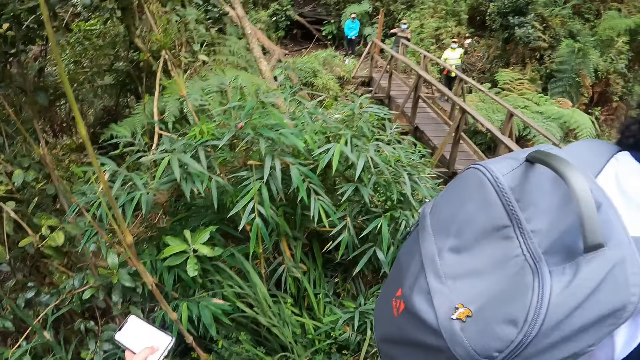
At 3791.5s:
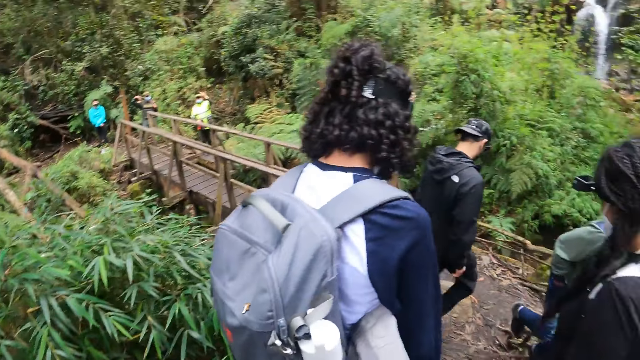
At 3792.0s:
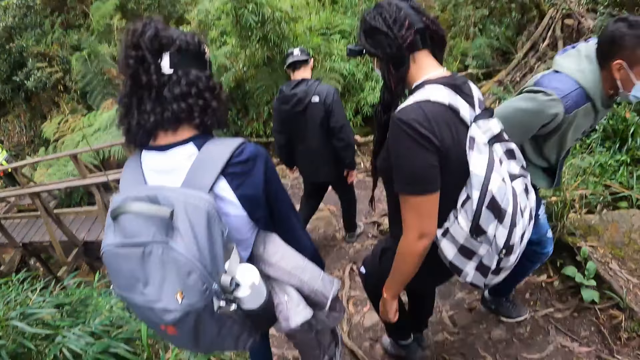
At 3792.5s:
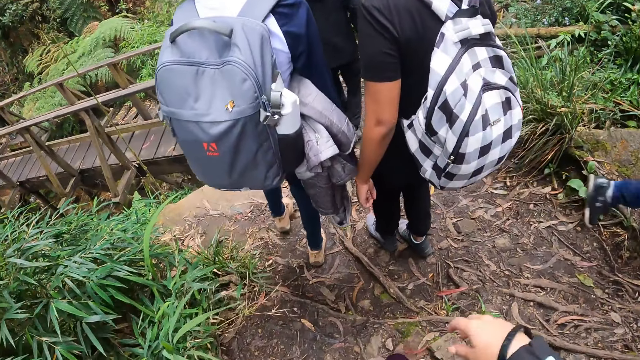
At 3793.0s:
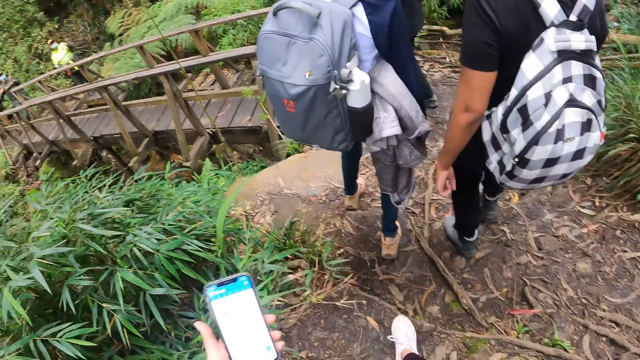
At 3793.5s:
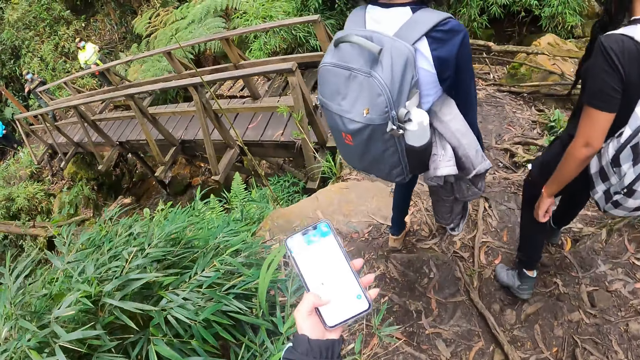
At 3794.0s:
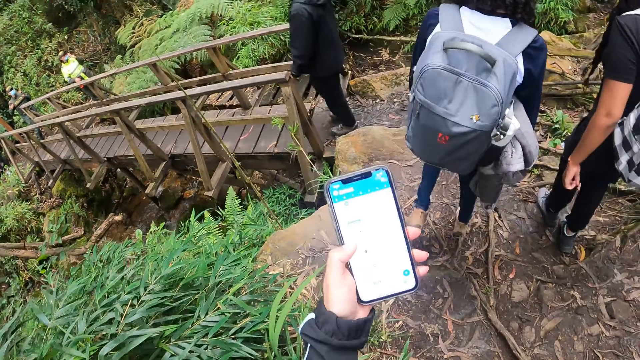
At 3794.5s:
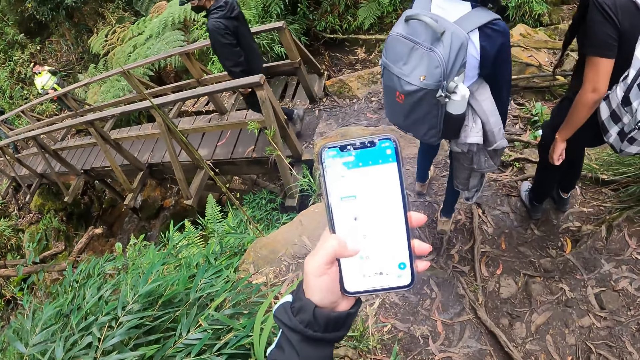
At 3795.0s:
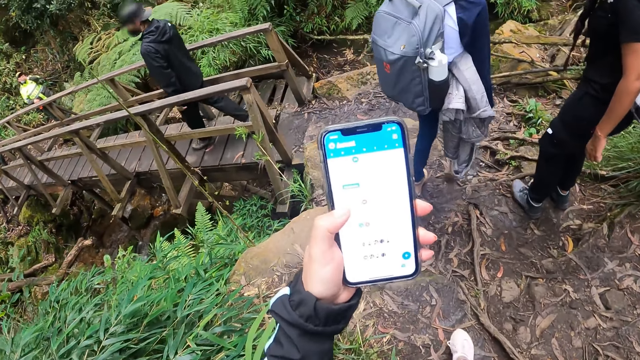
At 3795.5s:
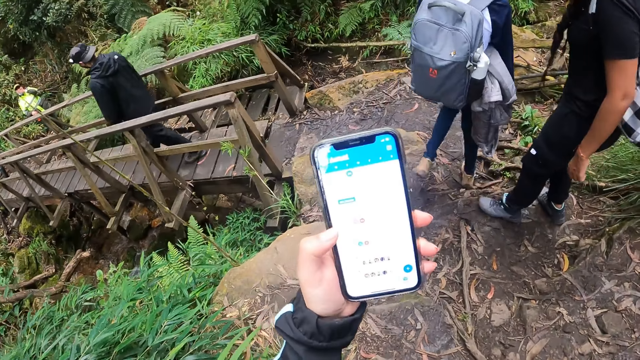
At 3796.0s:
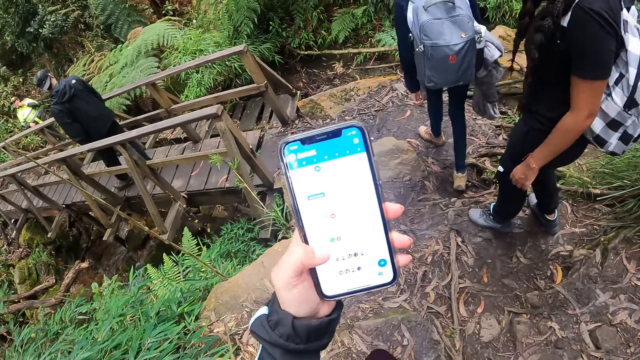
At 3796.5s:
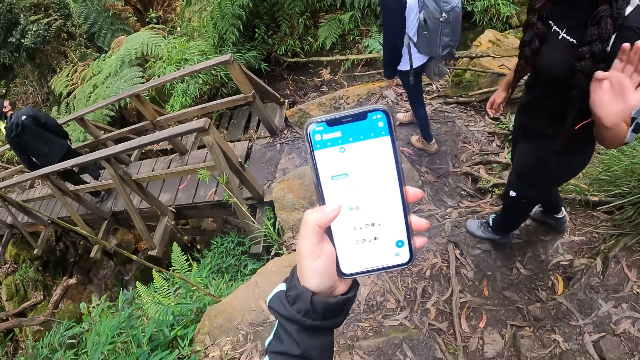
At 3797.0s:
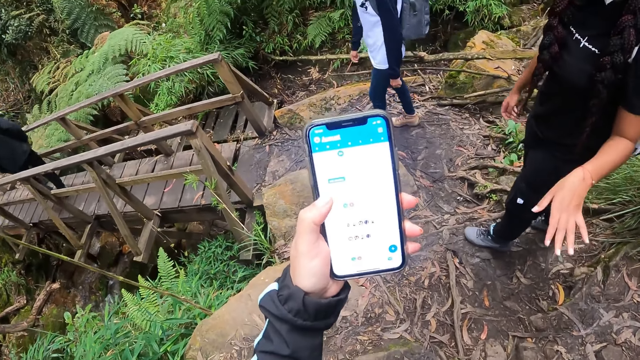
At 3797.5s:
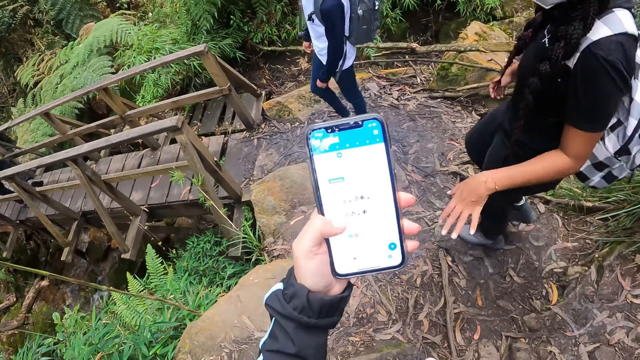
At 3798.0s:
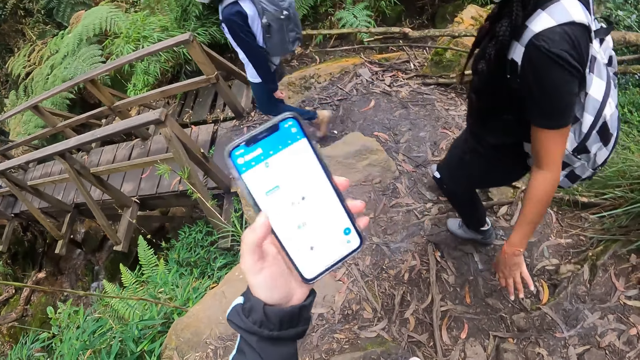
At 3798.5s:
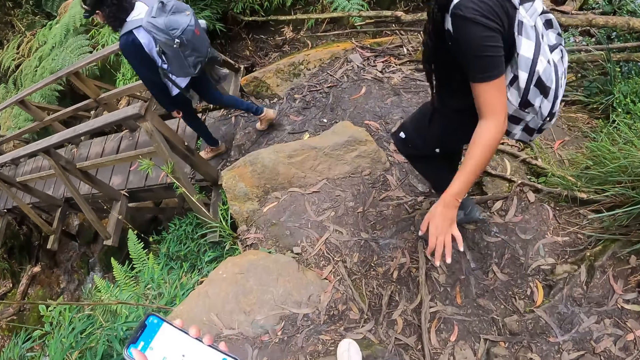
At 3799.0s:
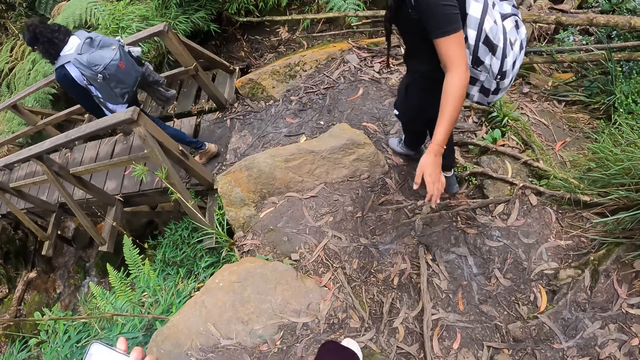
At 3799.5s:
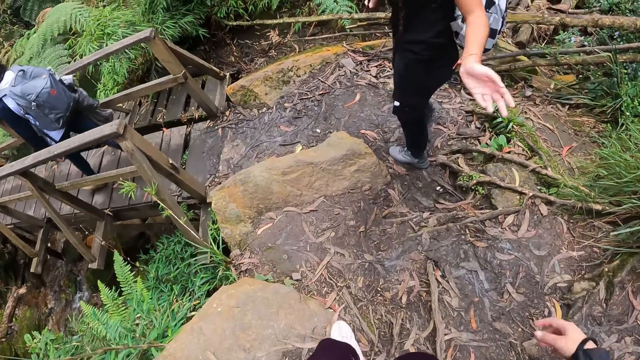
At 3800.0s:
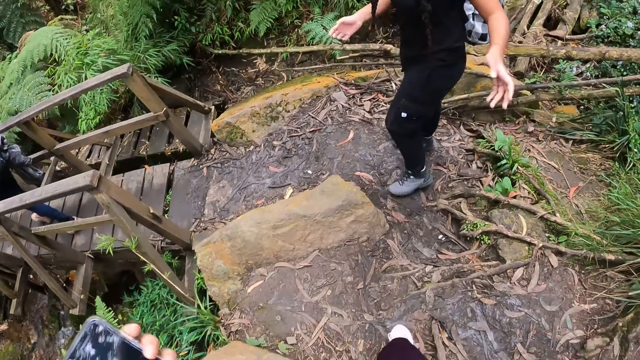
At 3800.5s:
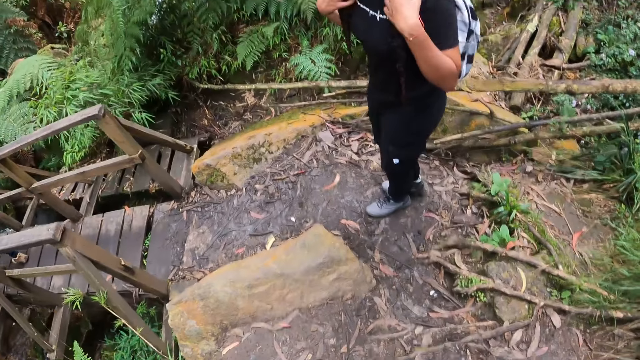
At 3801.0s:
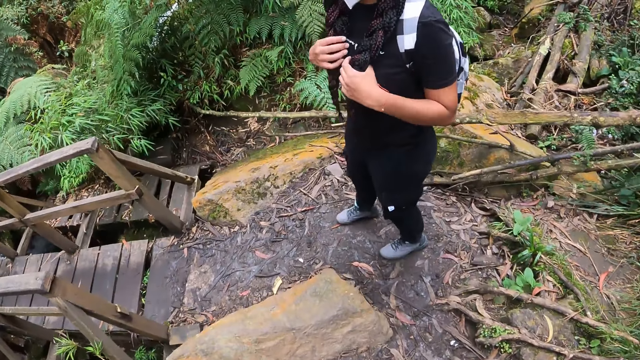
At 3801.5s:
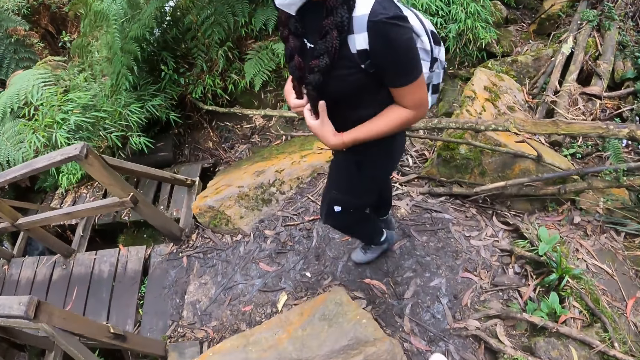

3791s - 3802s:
The guy and the girls walk down the trail. The camera wearer walks down the trail. The guy crosses a wooden bridge. The camera wearer raises his phone. The first girl interacts with the camera wearer. A woman interacts with the camera wearer. A lady moves her hand. The camera wearer puts the phone away. The lady touches her hair.

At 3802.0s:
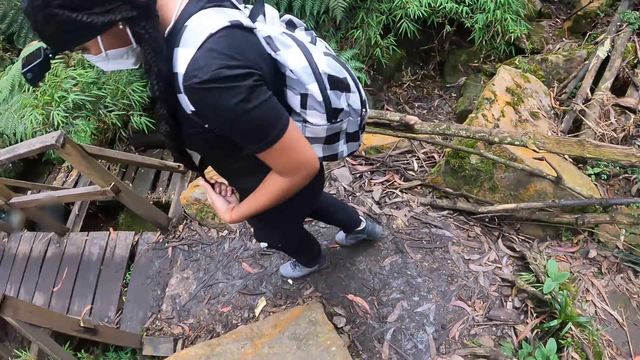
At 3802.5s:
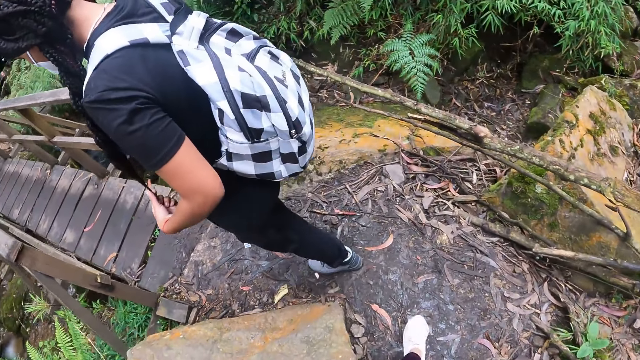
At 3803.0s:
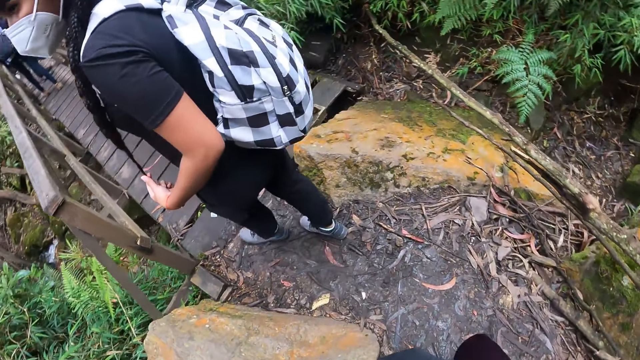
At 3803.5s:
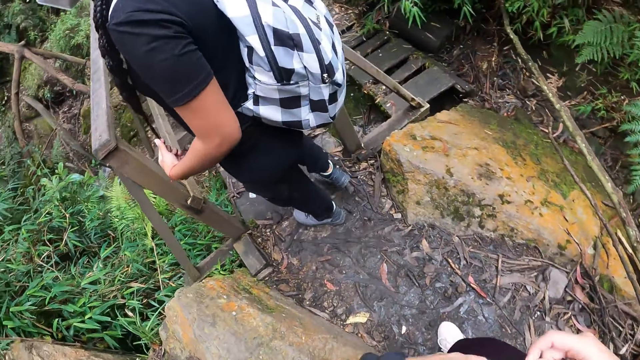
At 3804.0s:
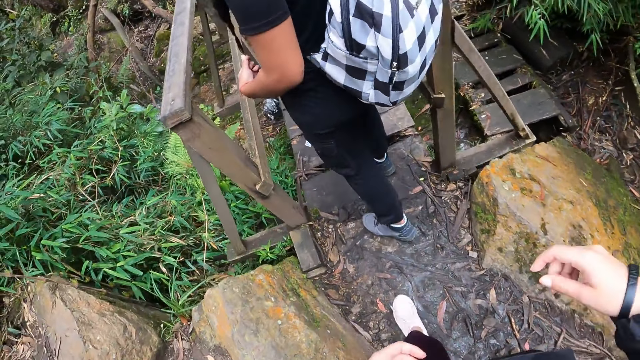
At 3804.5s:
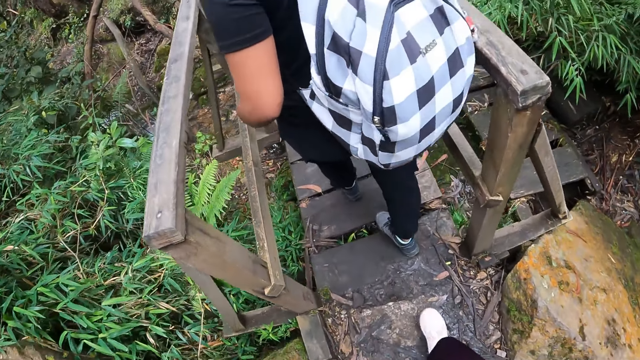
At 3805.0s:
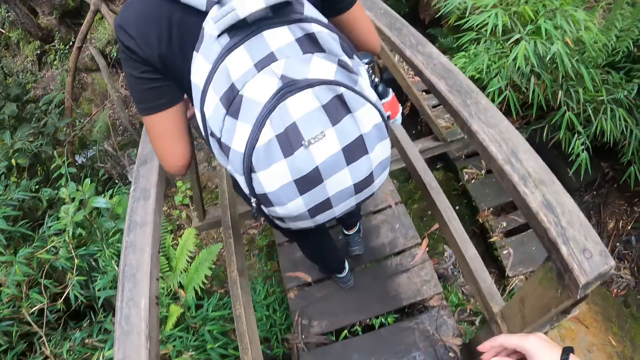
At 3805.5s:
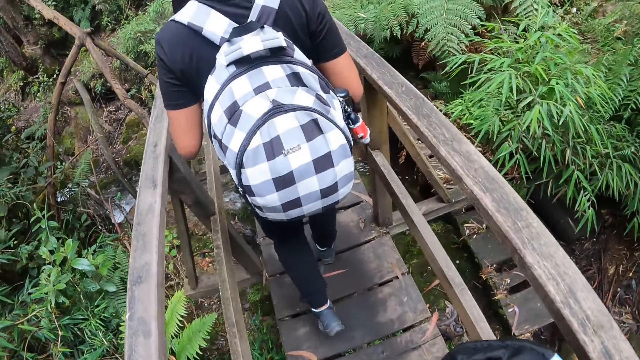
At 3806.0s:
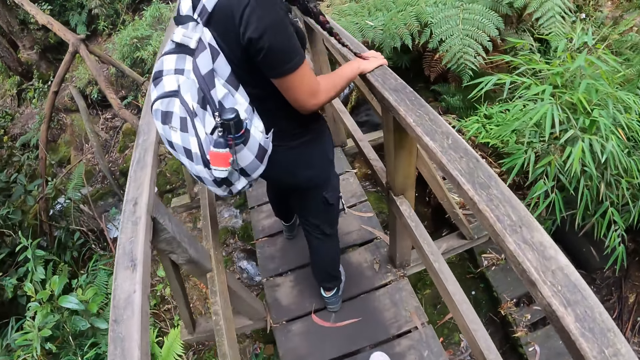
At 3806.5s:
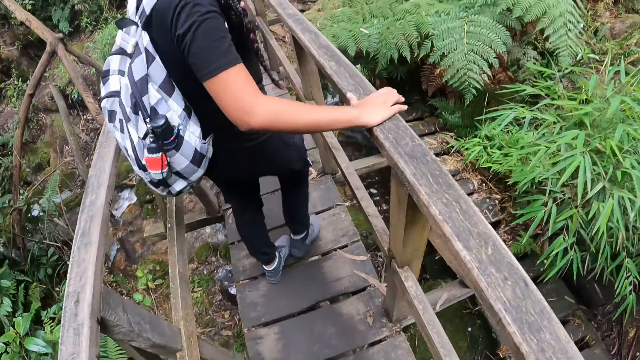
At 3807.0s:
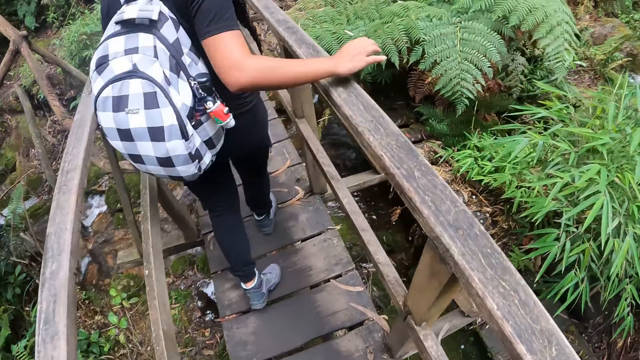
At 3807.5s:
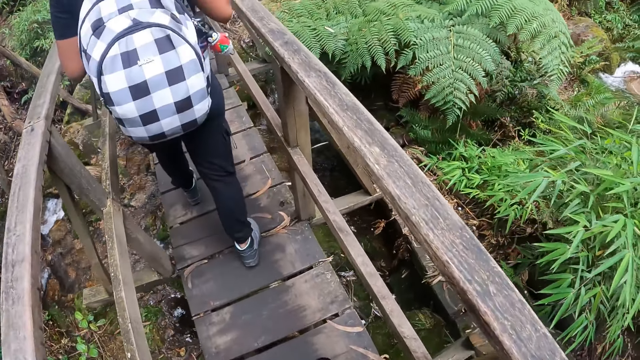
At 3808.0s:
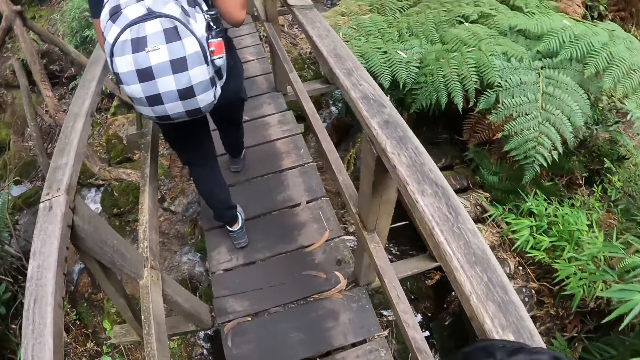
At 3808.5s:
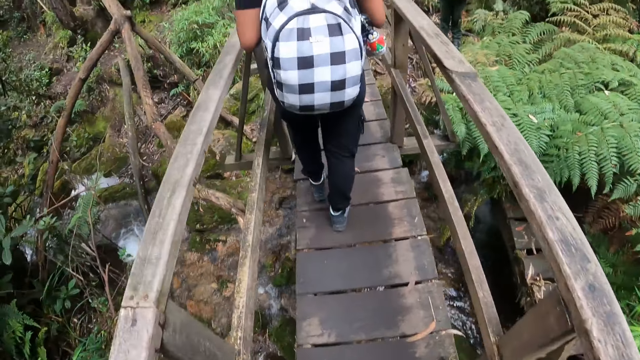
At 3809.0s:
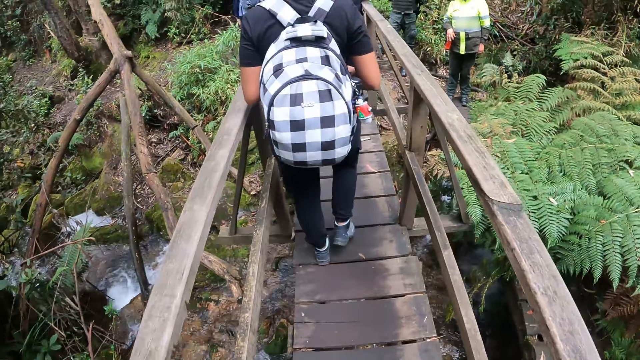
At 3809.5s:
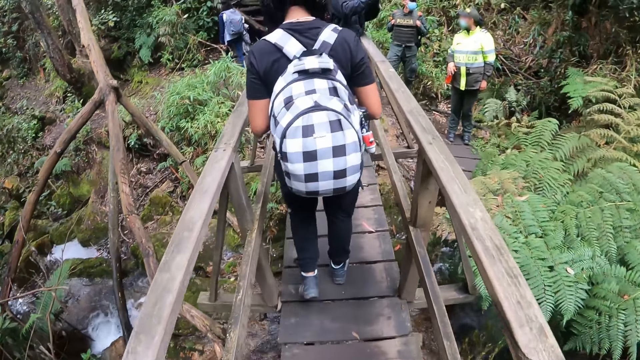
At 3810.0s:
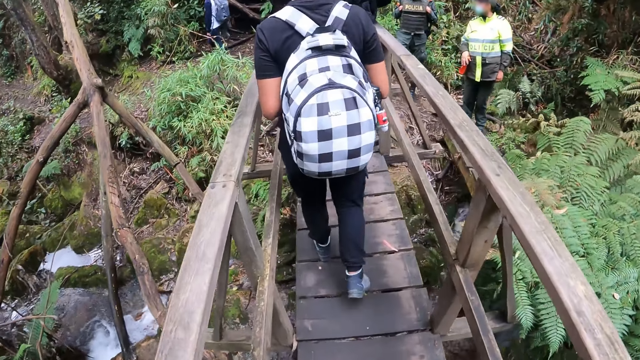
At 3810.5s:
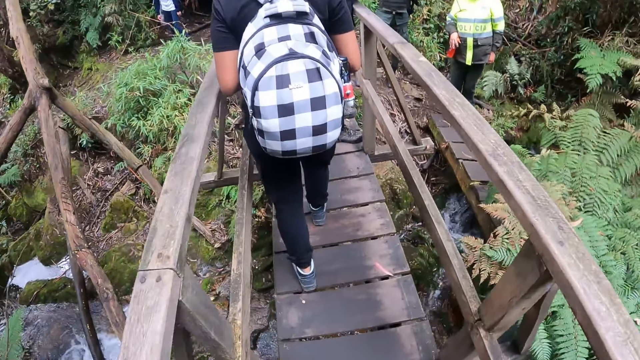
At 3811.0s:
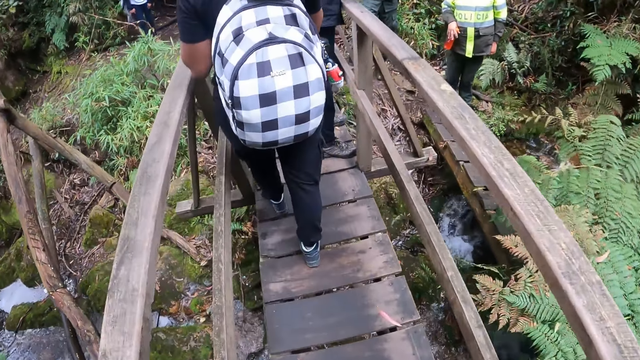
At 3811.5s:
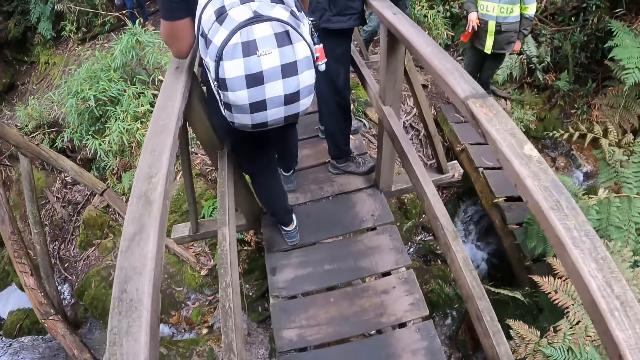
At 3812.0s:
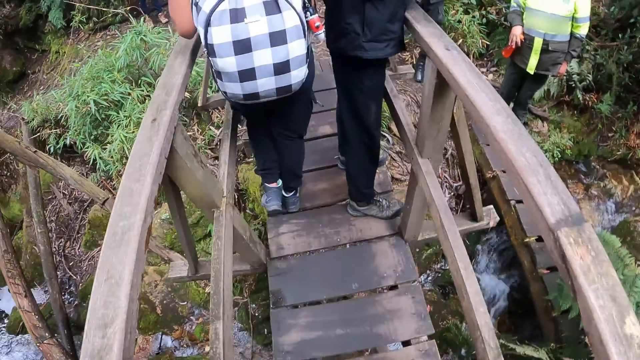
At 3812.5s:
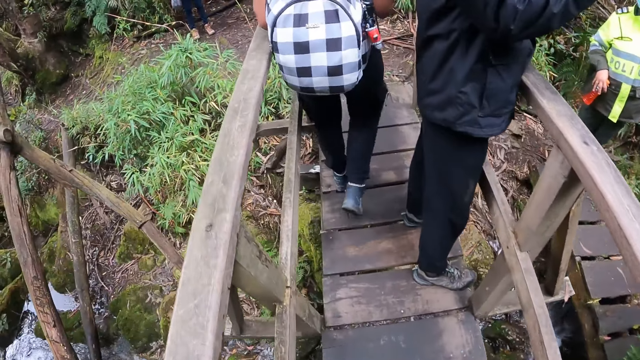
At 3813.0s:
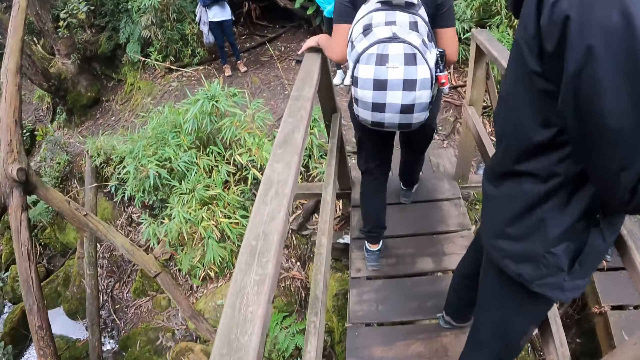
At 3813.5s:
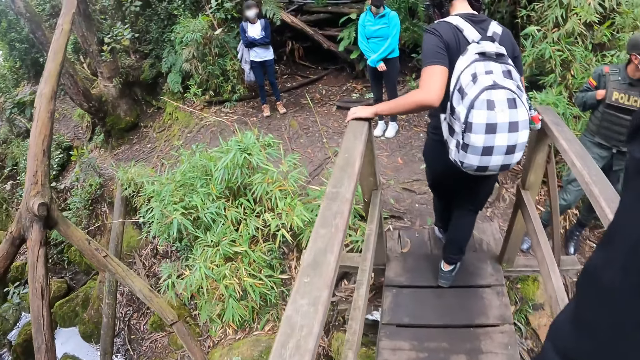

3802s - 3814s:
A lady walks around. The camera wearer walks around. They walk with the lady on the bridge.
